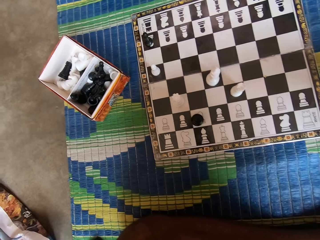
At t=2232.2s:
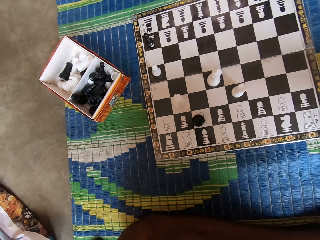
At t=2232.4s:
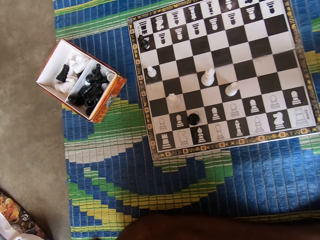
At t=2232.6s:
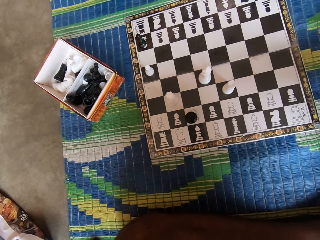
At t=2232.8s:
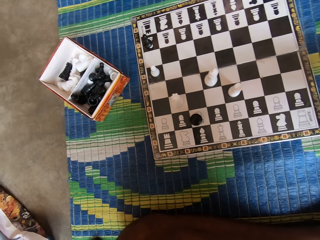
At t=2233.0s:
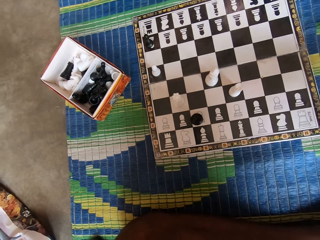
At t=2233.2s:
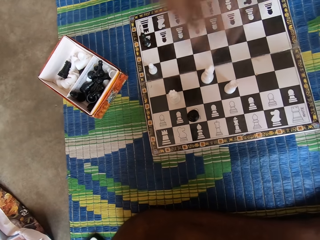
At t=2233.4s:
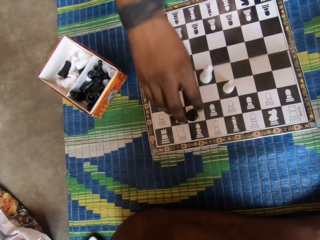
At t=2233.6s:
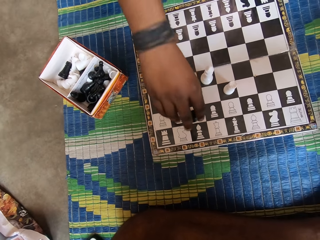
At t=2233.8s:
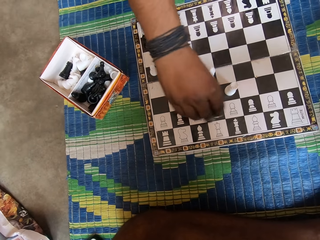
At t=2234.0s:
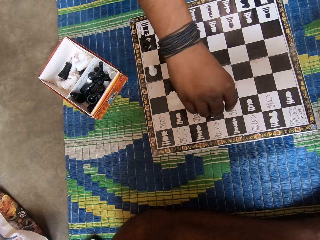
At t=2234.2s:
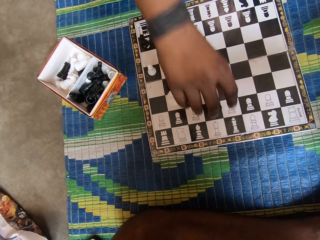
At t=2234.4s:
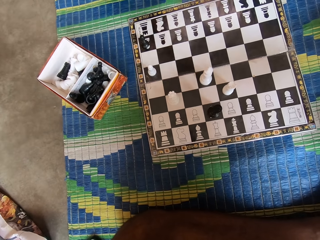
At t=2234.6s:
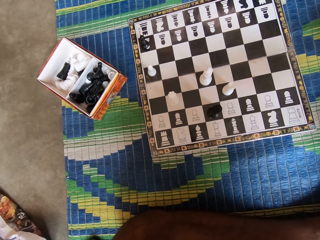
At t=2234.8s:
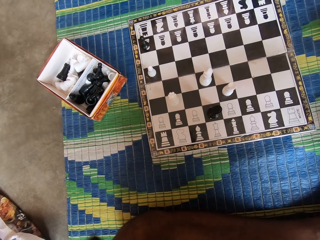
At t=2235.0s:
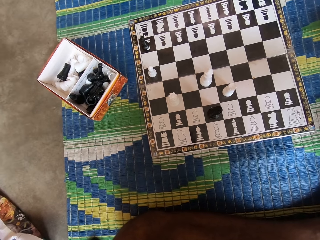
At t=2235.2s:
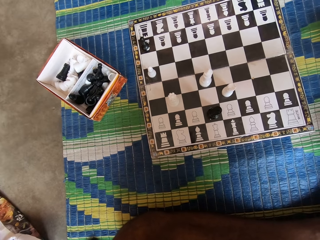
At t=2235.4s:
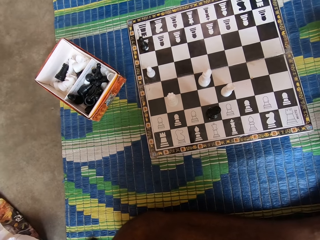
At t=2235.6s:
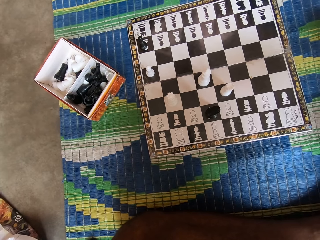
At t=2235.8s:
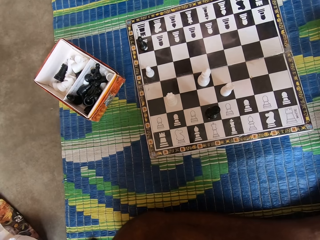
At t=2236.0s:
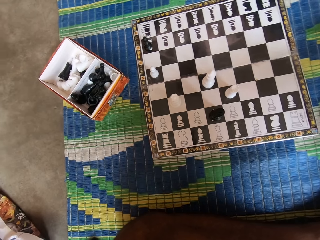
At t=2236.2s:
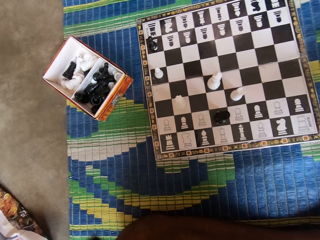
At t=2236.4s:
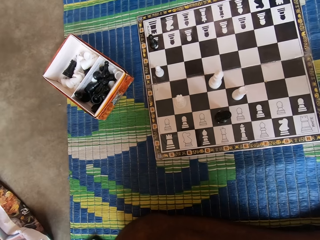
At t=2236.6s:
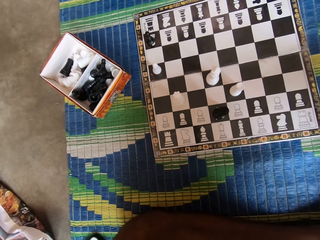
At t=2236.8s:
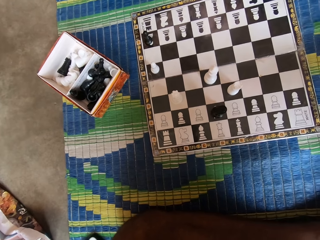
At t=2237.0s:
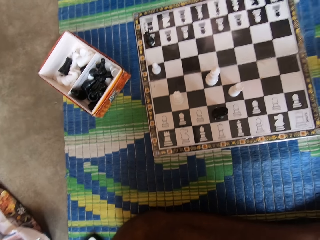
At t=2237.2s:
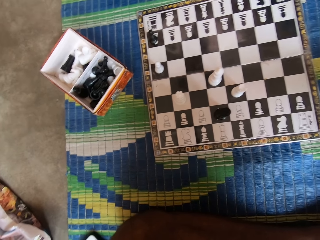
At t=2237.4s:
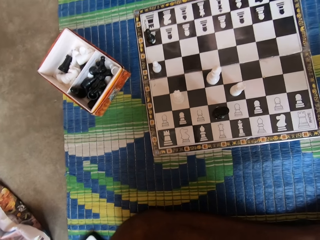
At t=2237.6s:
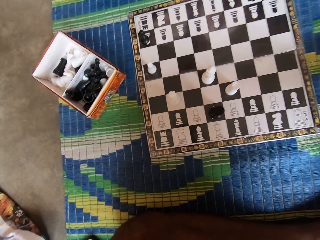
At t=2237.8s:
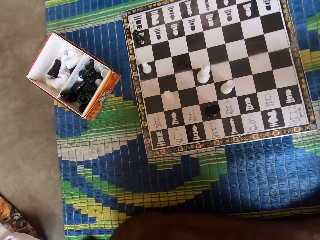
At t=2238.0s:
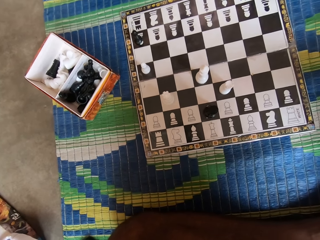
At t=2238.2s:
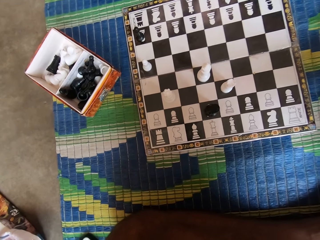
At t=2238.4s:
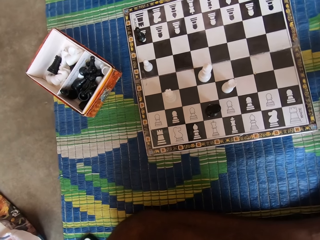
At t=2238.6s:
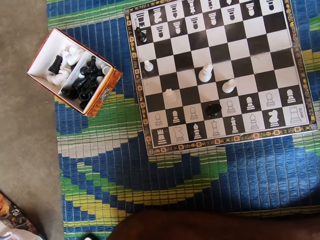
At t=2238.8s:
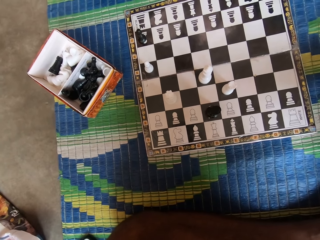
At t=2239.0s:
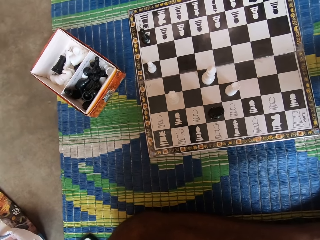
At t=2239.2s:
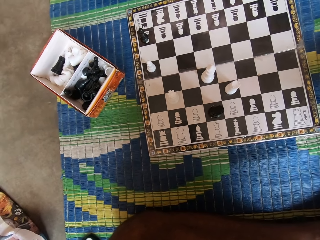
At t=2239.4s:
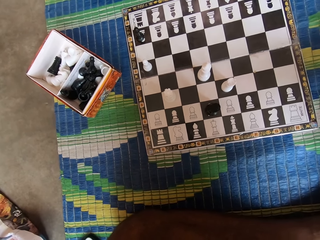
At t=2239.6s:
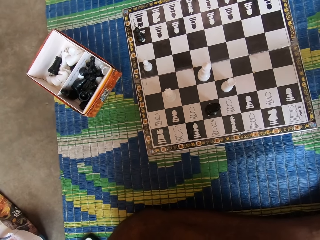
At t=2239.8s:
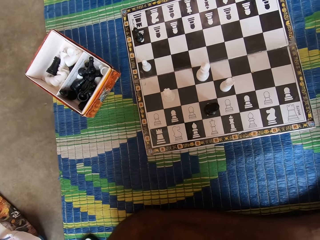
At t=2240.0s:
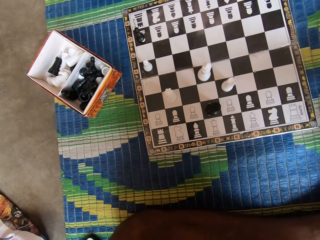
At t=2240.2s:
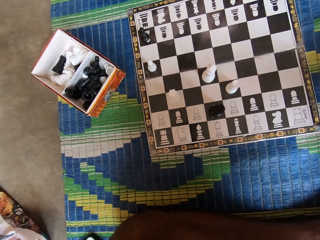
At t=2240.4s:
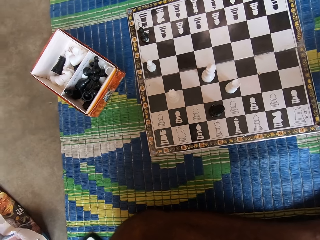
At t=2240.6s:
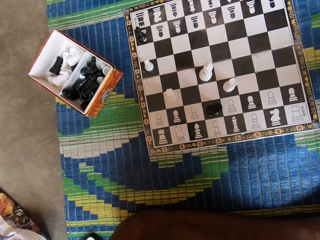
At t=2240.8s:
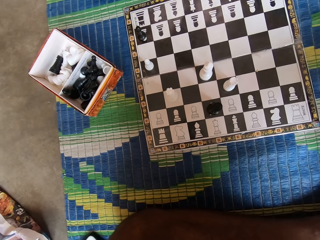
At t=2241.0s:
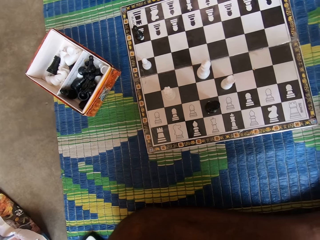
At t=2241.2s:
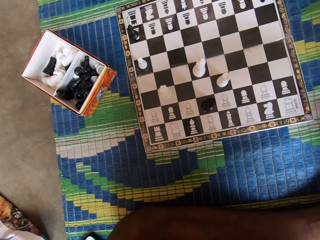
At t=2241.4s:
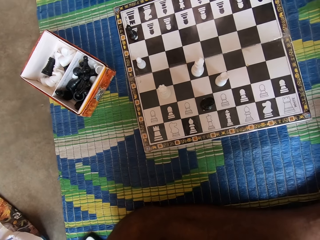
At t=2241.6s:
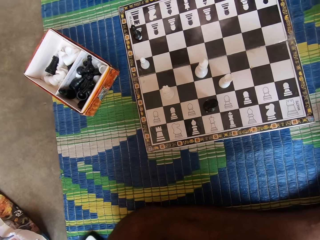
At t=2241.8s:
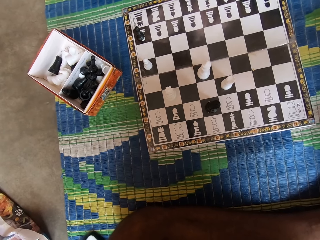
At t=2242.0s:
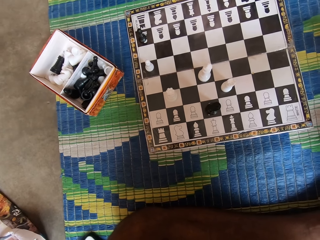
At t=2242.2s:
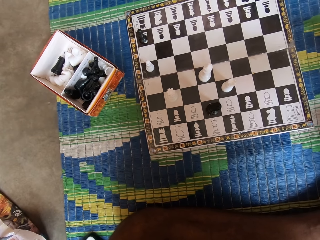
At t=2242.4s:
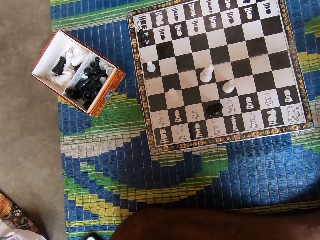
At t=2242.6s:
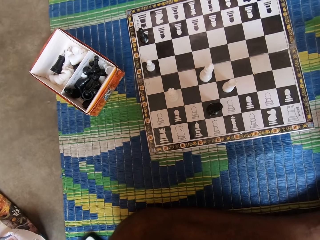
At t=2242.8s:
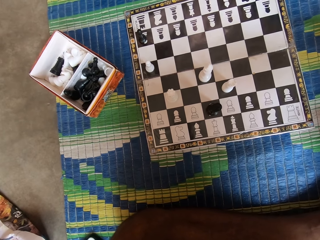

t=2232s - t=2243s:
A man holds the chess piece, moves the chess piece, and puts the chess piece on the chess board.

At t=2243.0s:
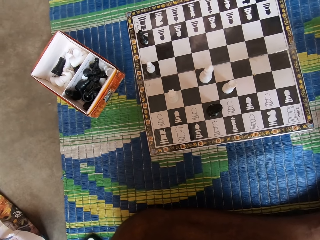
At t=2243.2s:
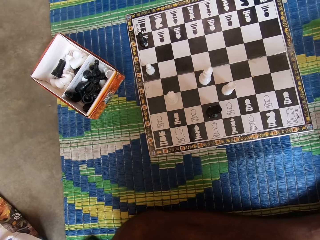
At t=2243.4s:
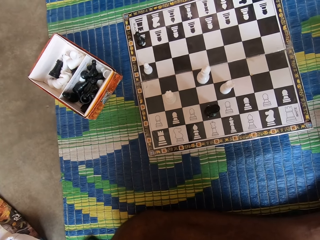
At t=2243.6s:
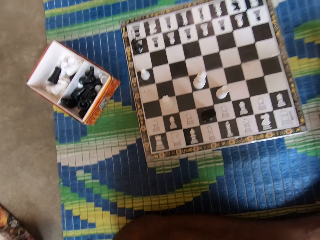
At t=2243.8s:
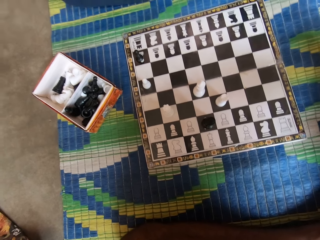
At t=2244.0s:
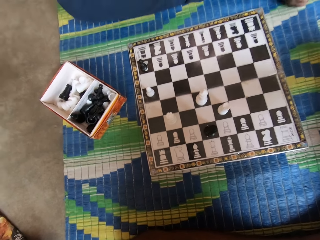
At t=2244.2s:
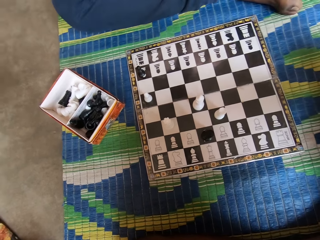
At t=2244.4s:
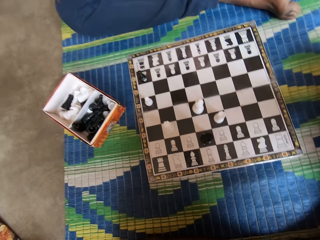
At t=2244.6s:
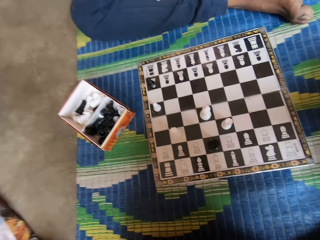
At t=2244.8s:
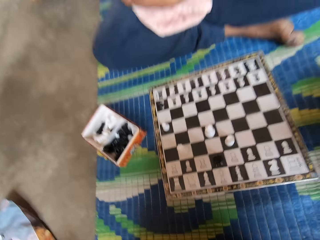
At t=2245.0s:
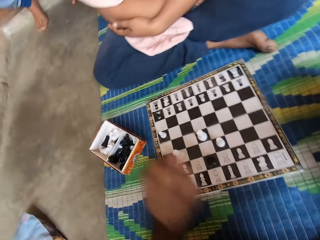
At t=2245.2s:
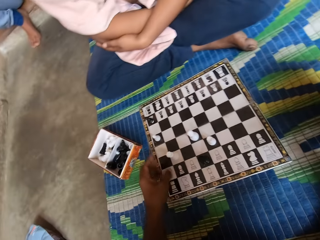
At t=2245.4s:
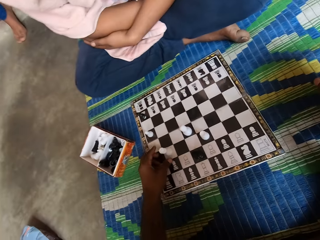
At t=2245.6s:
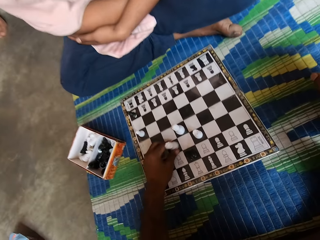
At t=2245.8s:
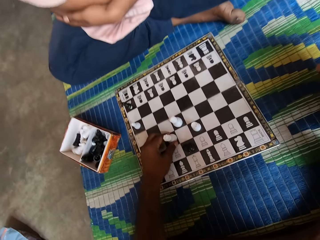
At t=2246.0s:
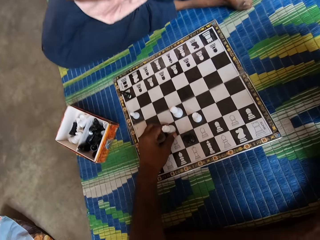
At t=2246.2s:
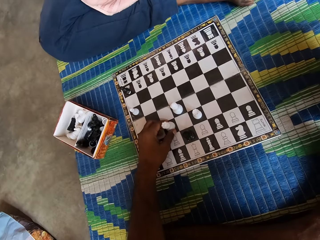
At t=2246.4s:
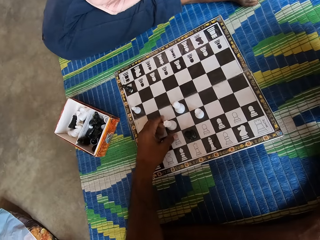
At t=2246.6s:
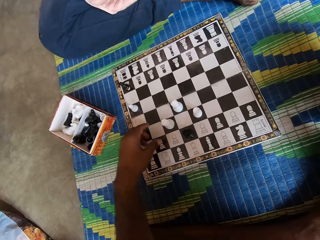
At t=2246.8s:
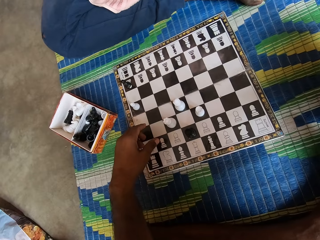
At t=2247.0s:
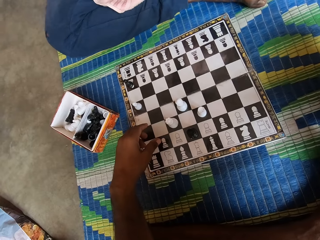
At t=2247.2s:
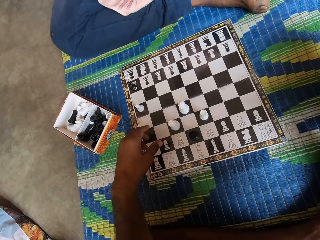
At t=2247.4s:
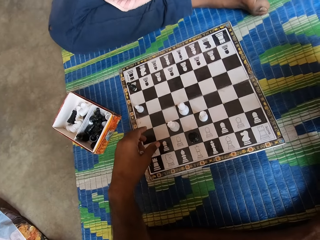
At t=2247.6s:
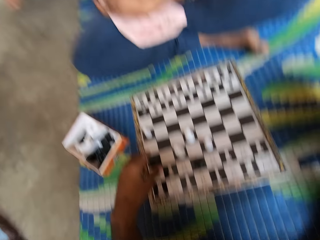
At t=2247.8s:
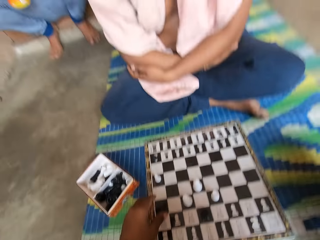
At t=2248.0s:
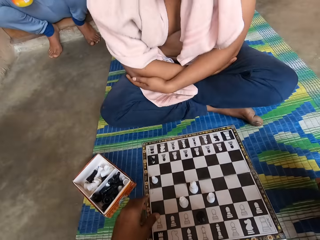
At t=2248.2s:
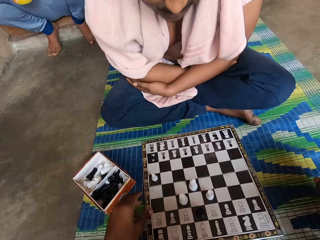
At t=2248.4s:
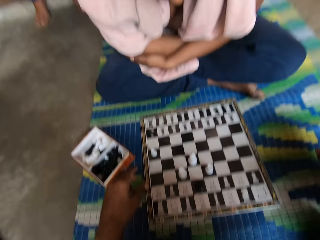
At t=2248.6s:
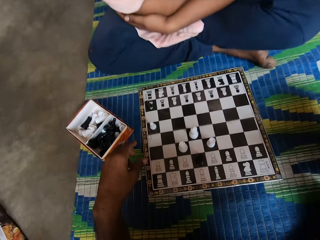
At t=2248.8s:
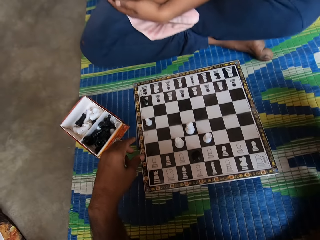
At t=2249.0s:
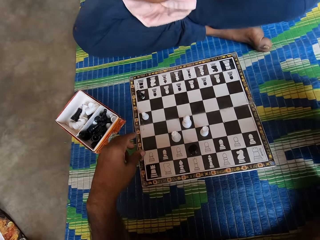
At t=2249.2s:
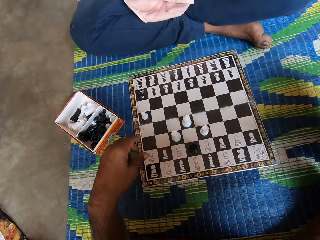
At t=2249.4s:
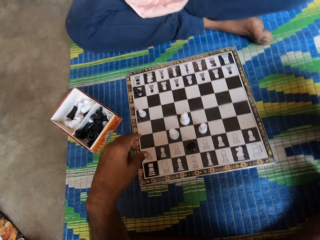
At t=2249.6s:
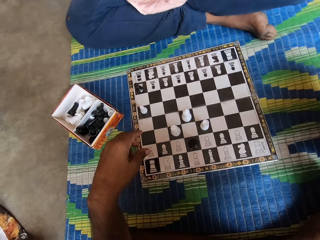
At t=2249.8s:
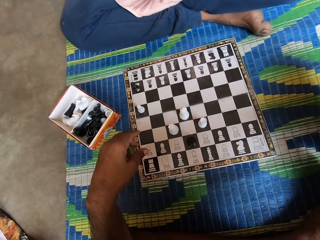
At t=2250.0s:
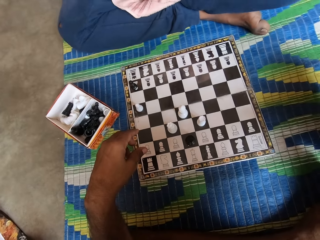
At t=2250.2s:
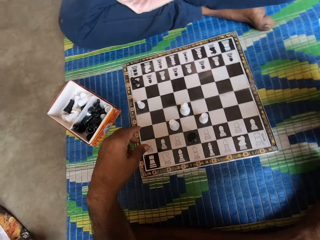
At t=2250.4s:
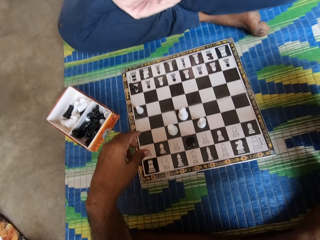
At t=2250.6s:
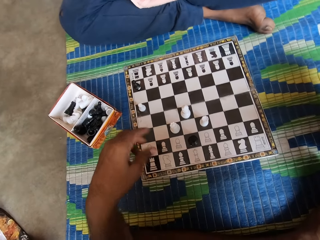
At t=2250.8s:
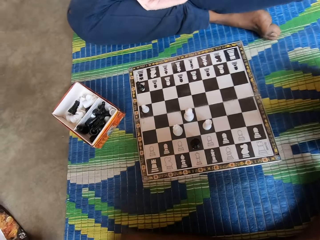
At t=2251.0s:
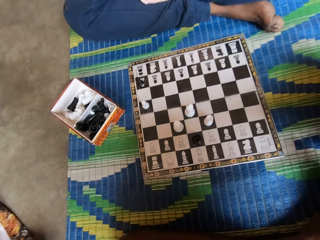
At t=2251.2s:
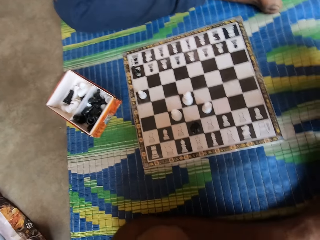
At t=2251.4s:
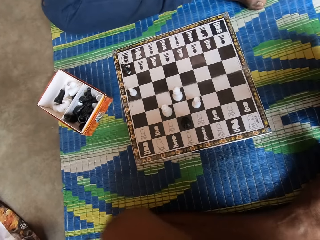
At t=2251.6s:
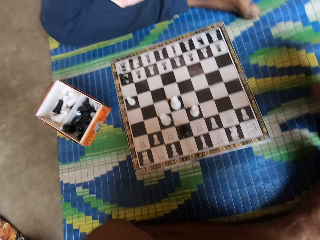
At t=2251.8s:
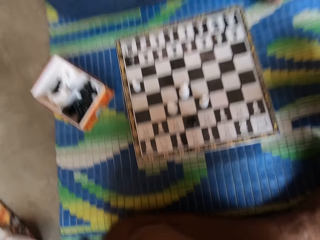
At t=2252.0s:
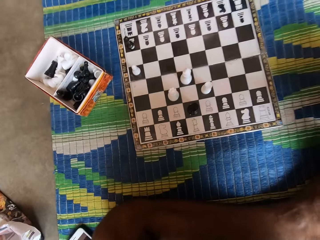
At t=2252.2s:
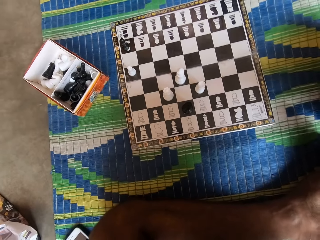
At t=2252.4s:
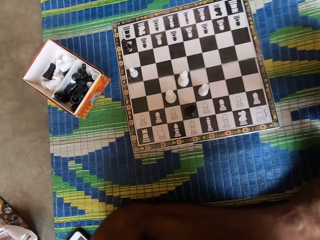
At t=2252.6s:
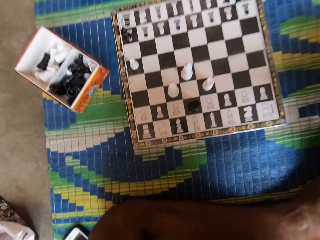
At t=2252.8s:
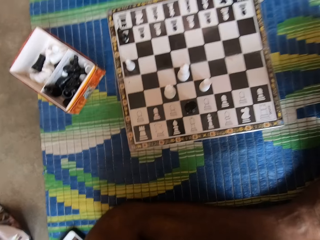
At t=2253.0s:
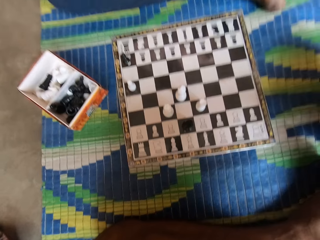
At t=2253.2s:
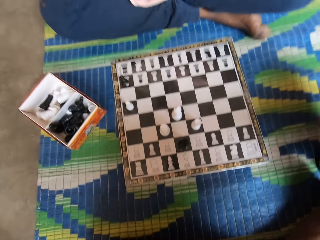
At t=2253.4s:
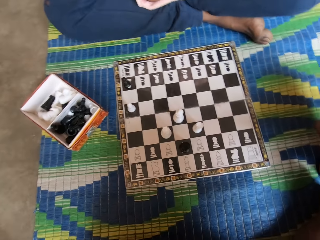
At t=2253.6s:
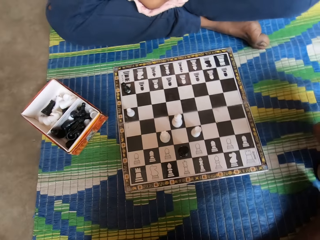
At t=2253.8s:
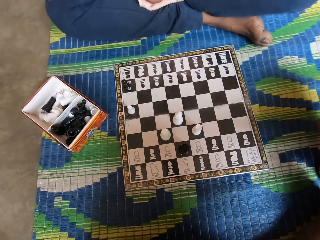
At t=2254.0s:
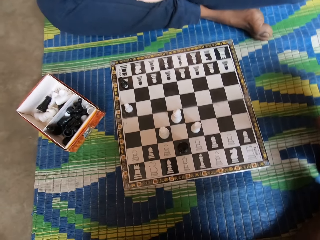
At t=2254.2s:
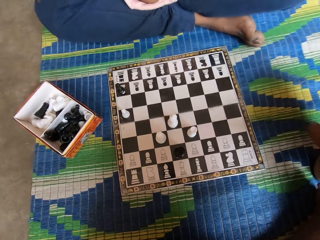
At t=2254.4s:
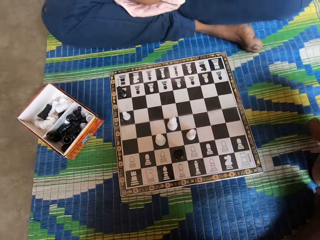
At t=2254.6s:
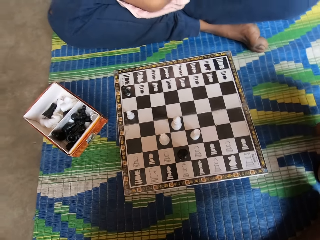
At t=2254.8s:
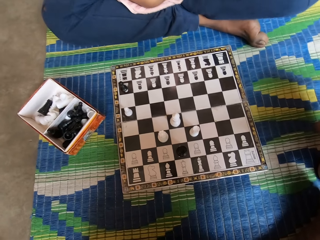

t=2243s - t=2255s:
The camera wearer holds a chess piece. They move a white chess piece. They unhand the chess piece. A man swings the body.
